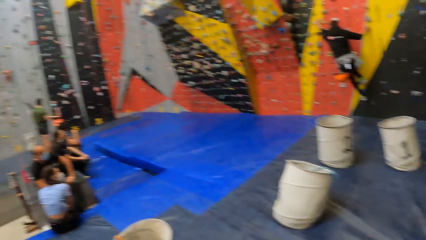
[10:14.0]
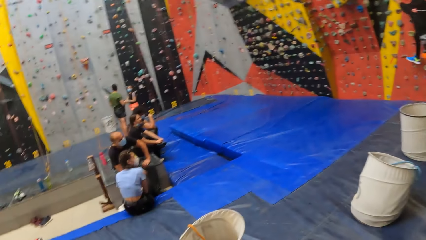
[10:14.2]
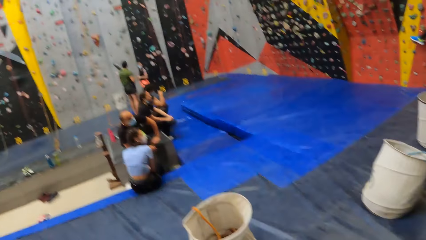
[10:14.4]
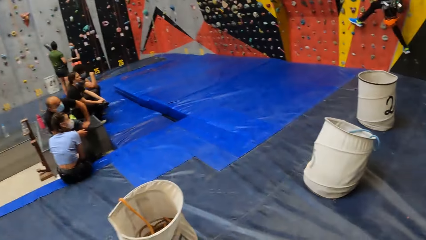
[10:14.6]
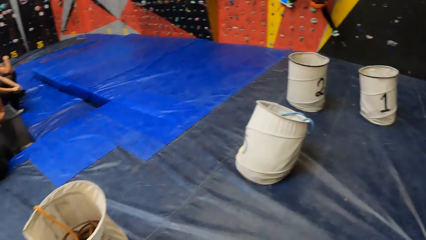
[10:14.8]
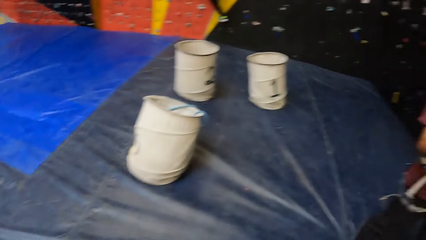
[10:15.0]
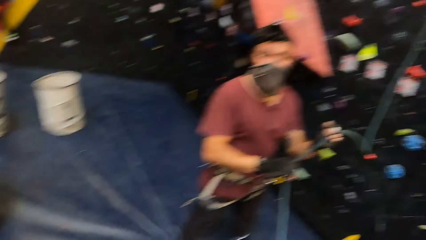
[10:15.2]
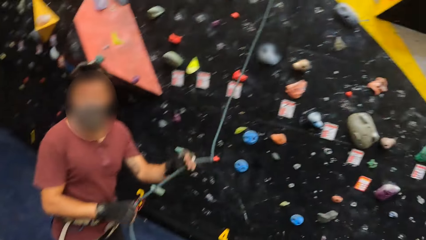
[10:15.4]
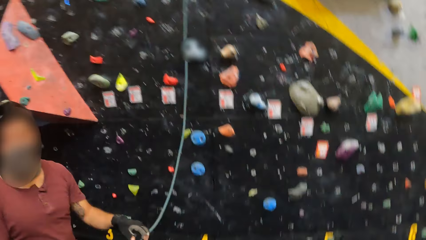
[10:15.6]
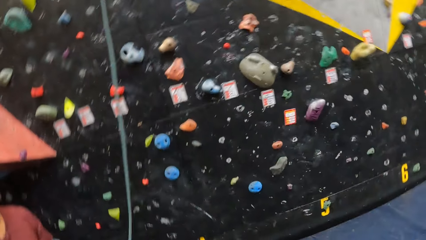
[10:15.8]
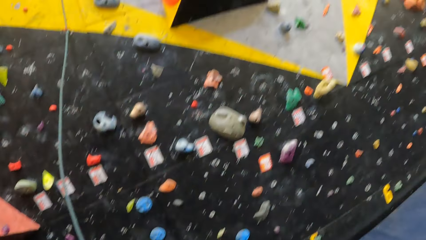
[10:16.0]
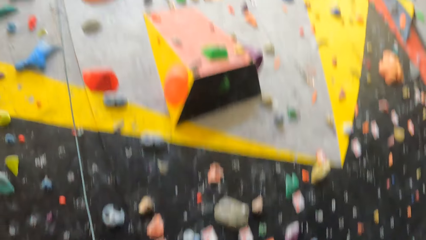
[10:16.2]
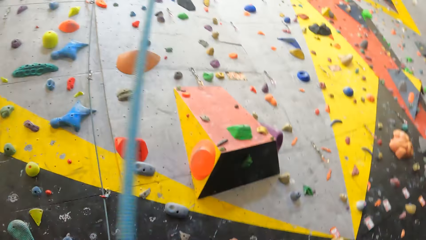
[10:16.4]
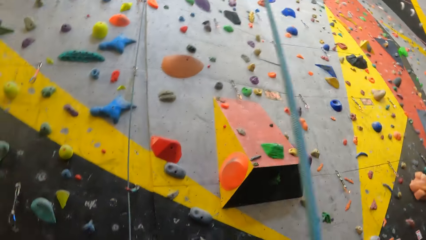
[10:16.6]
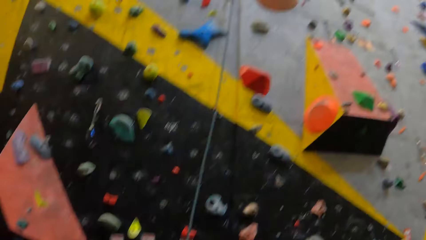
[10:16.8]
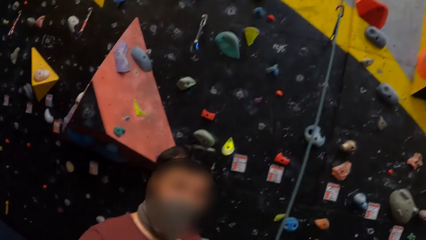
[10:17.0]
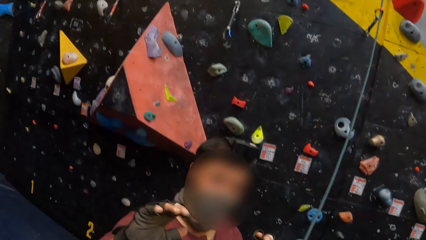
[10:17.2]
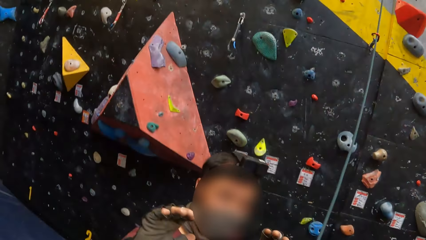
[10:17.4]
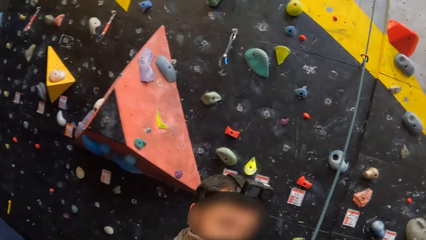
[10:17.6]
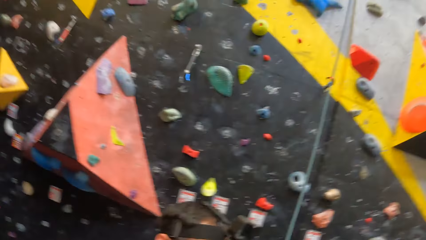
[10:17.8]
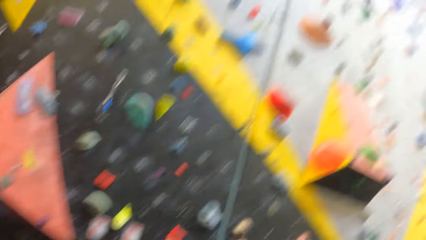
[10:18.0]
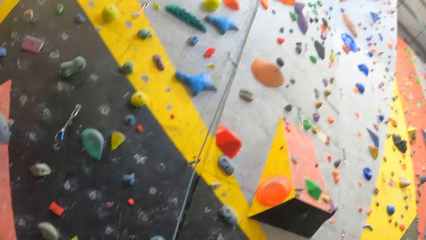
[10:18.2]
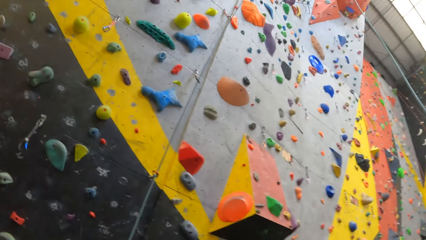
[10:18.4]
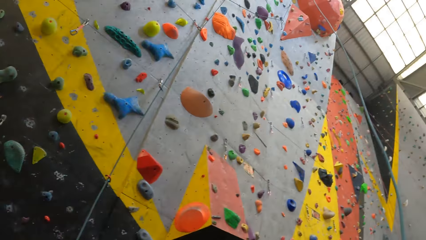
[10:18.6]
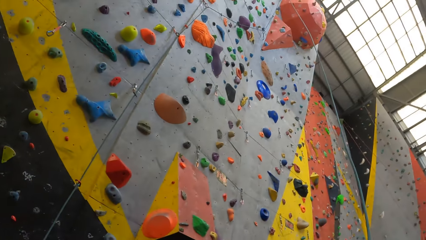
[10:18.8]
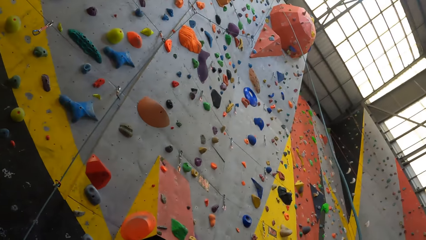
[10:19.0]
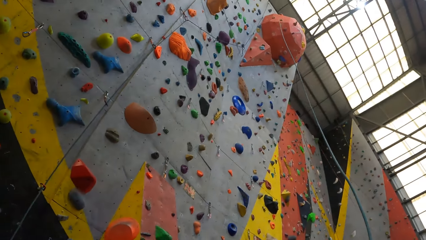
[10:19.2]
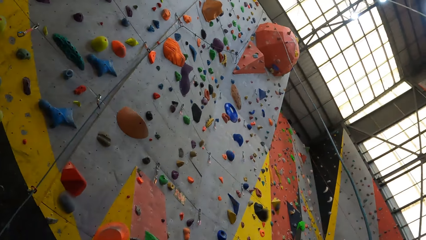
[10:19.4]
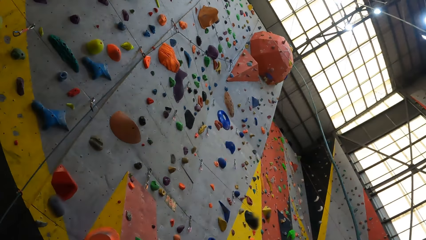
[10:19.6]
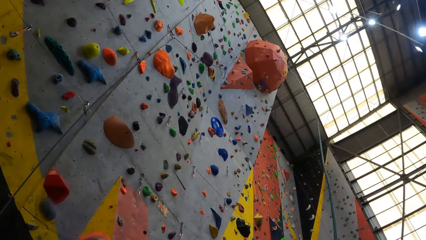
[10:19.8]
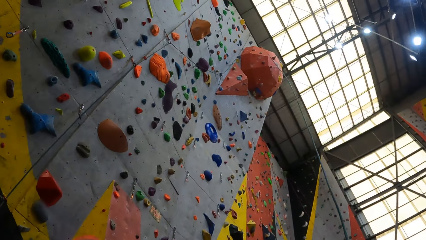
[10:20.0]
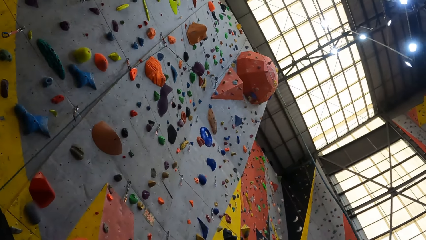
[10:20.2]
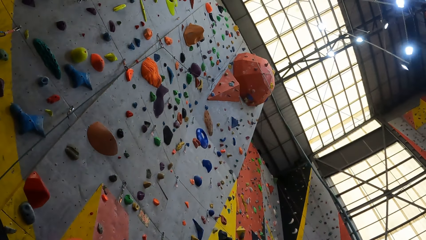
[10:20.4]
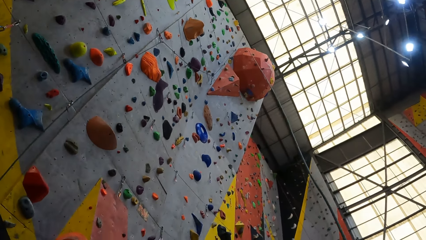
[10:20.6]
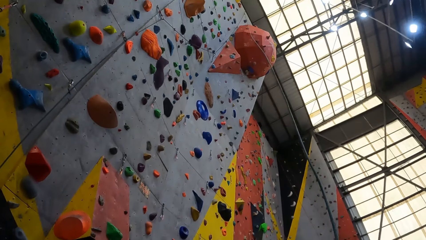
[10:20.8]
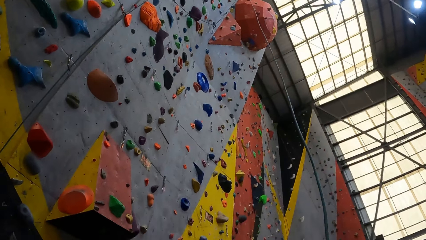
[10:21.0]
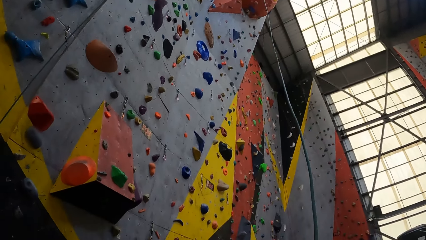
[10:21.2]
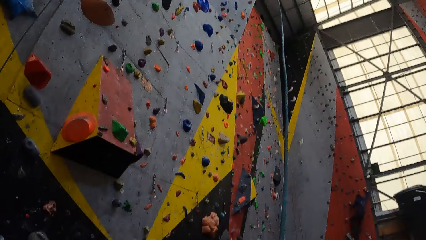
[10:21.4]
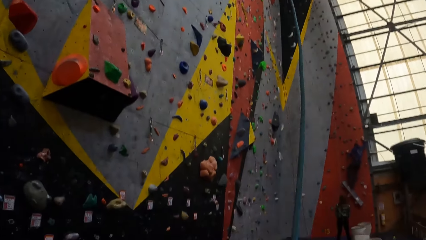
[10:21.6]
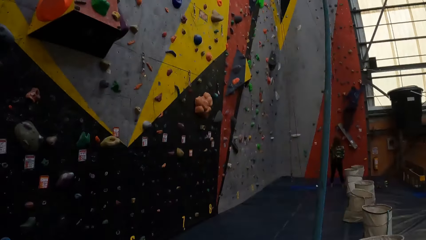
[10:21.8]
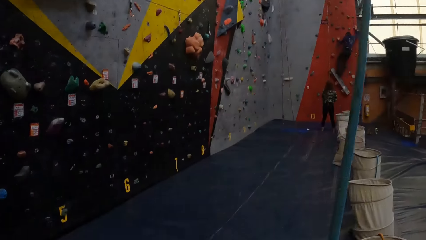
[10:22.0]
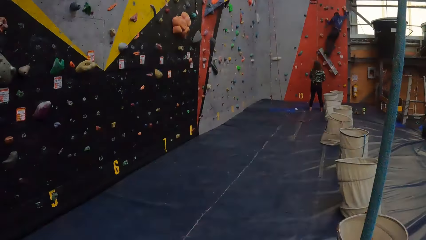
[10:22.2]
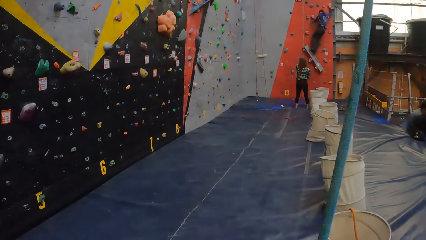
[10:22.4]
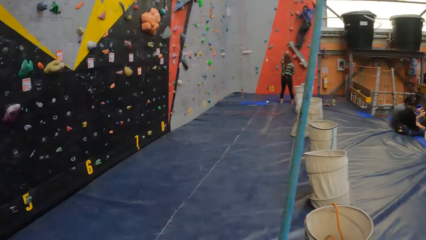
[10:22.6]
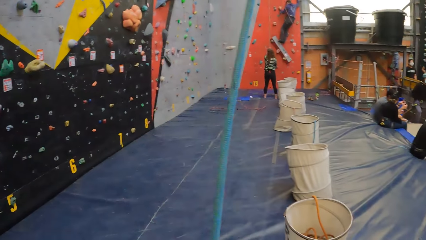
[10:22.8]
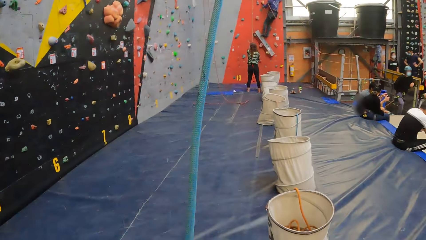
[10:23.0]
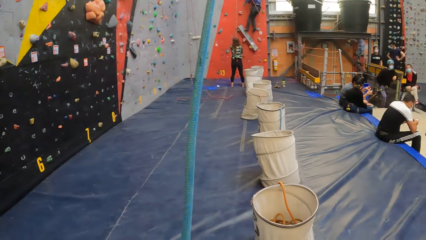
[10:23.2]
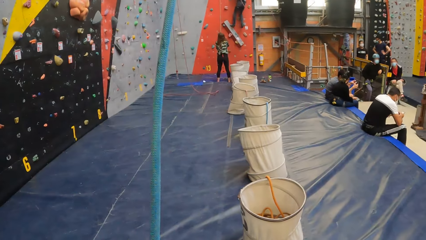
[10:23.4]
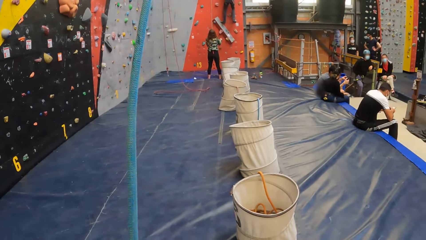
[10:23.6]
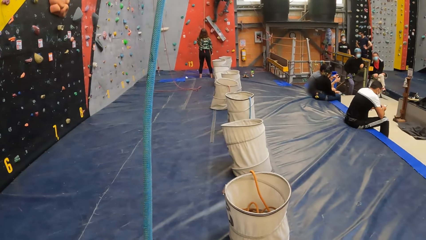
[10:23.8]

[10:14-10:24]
A man talks to the camera wearer. The camera wearer looks around.

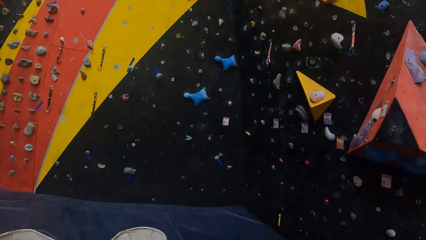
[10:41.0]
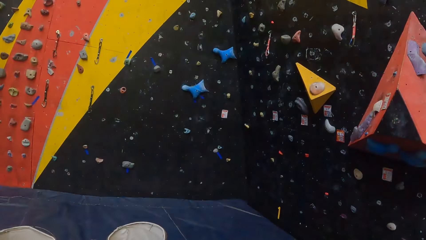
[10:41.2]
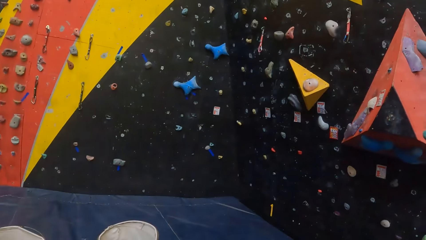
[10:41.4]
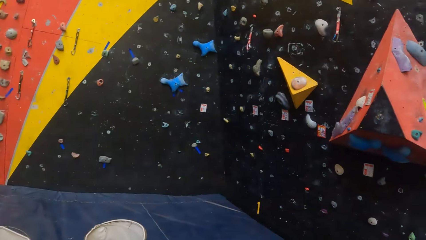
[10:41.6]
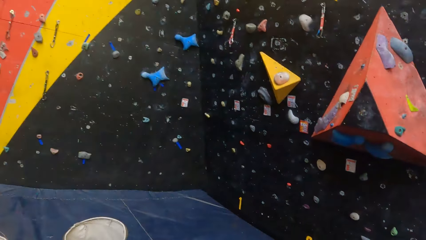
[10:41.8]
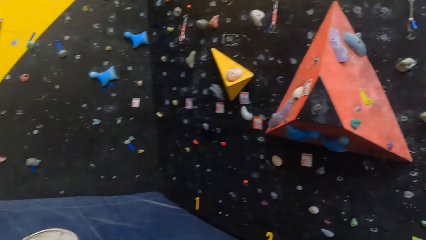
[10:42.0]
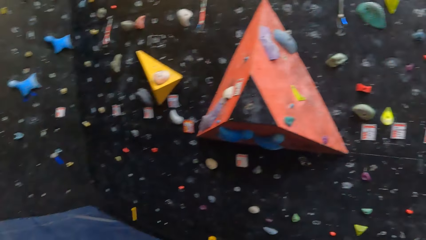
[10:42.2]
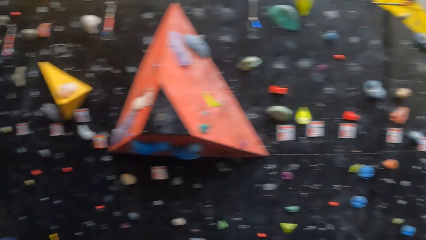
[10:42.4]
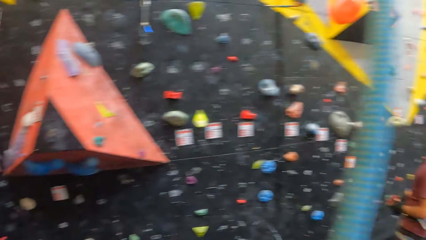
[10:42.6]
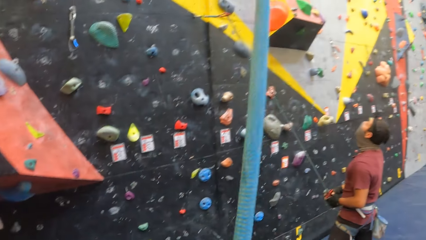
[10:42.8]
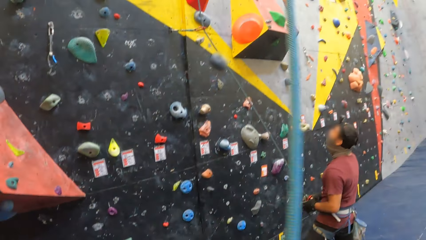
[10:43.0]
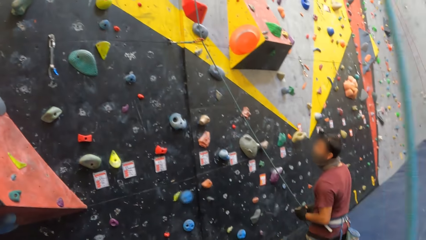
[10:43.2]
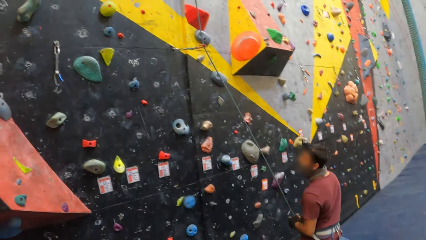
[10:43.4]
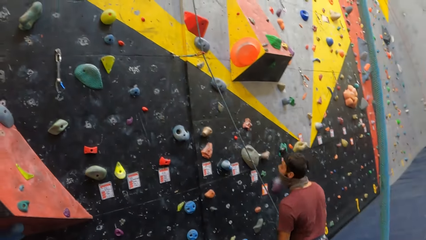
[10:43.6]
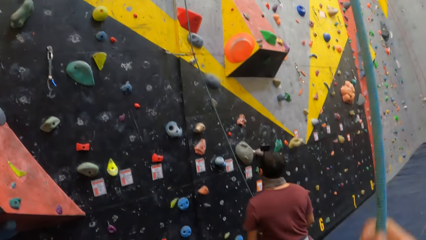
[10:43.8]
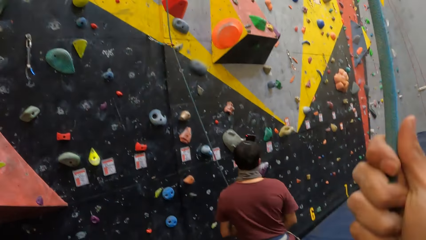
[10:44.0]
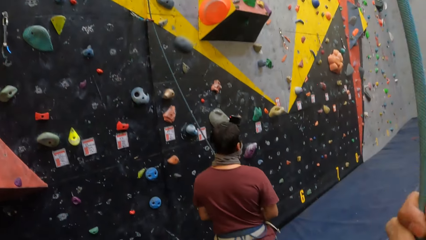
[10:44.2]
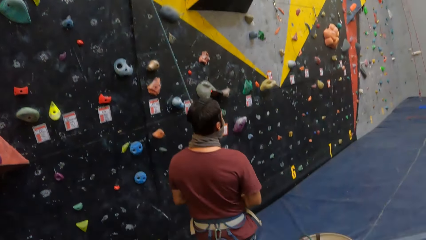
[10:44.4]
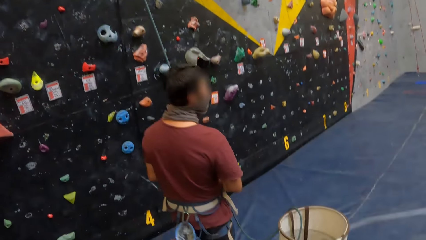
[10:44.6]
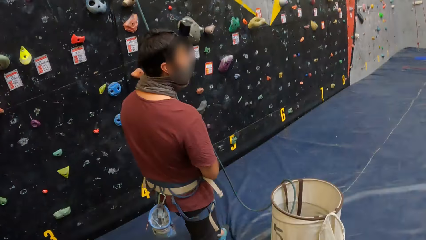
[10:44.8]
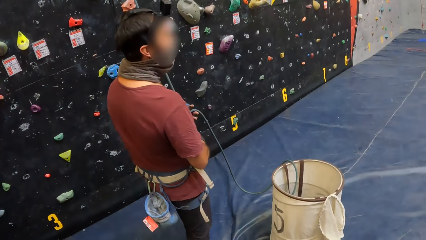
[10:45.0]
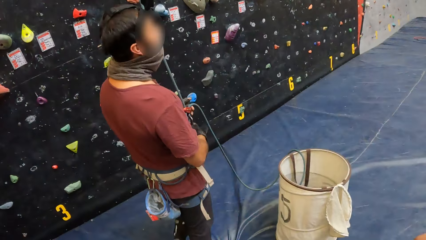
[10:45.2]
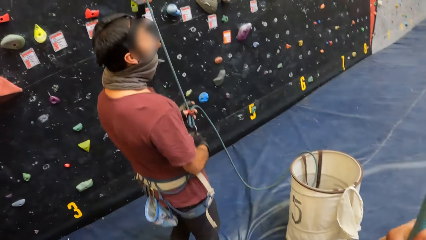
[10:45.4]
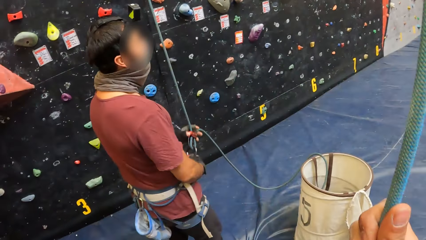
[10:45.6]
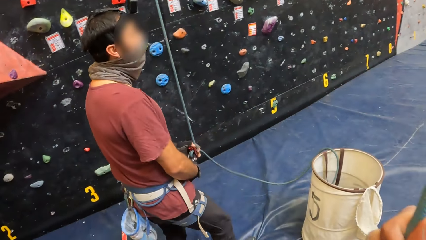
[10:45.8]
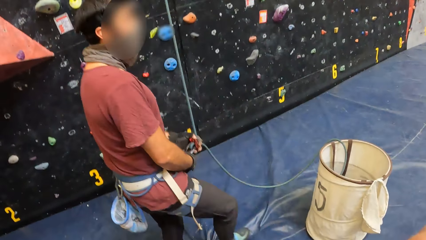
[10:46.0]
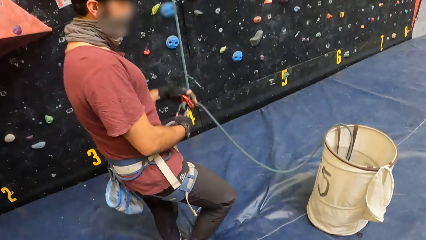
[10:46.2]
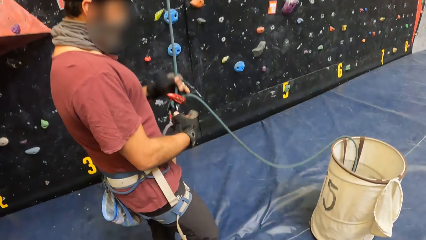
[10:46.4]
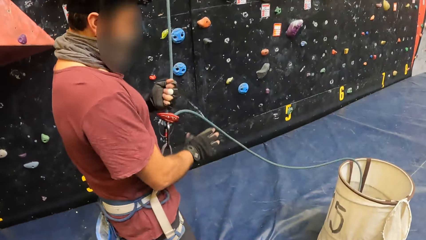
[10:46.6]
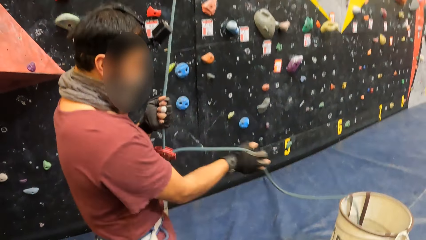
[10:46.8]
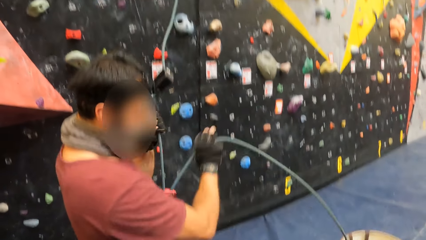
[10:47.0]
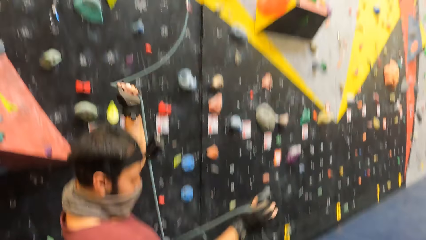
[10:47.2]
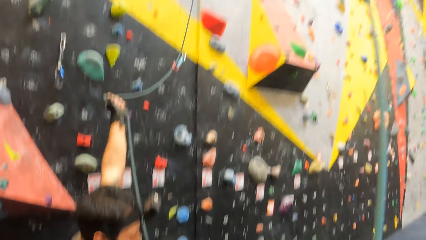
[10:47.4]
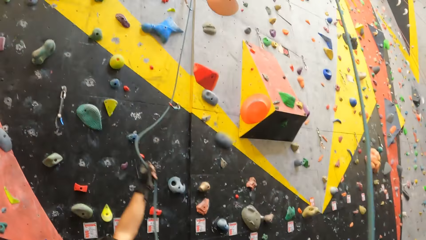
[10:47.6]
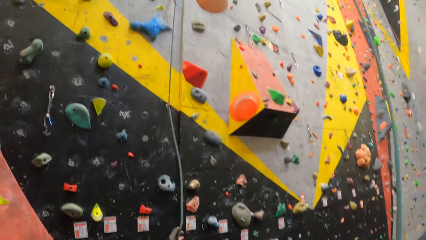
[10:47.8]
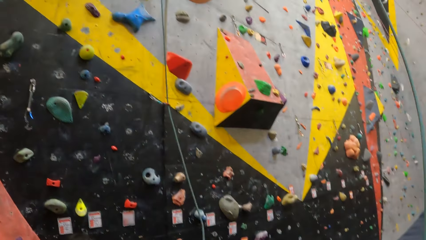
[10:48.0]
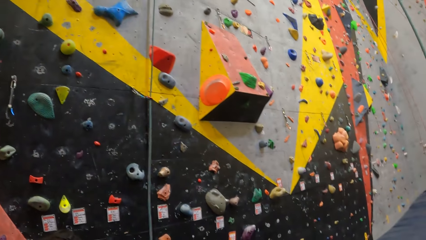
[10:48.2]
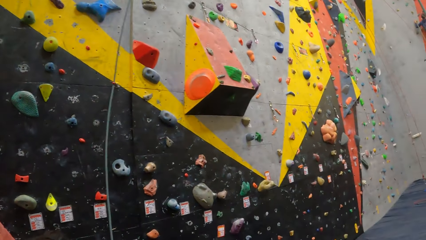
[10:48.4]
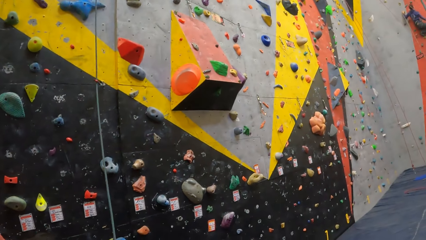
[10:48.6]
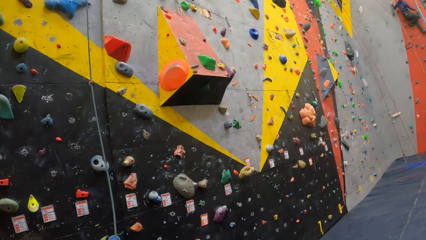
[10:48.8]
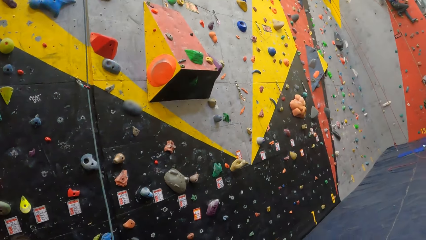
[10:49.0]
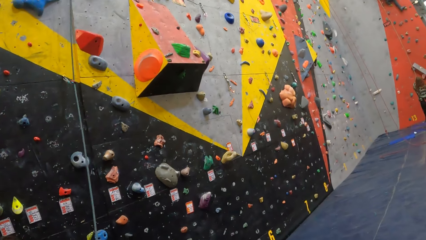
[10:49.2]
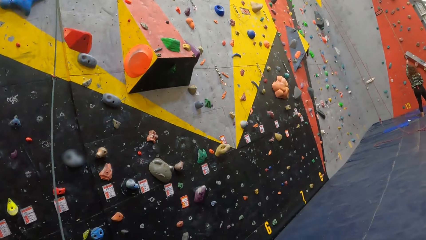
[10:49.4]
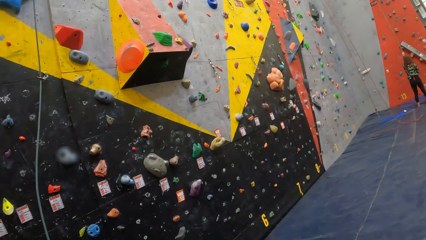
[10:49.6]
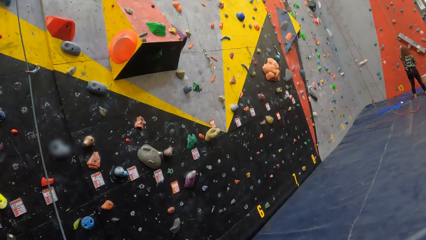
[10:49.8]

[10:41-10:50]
The camera wearer pulls the rope.
